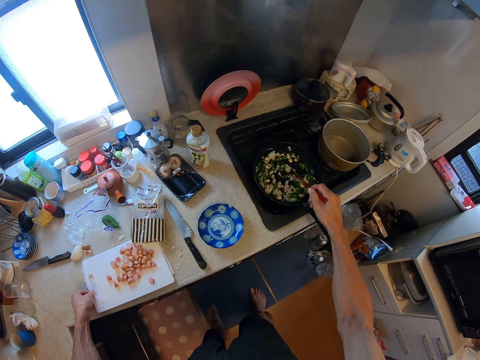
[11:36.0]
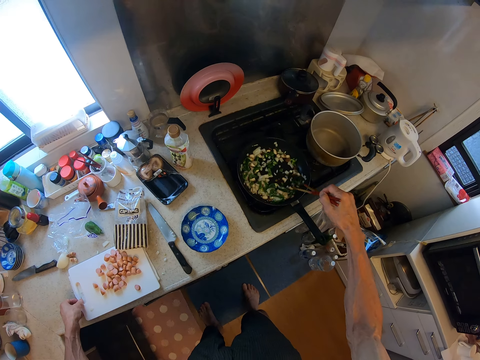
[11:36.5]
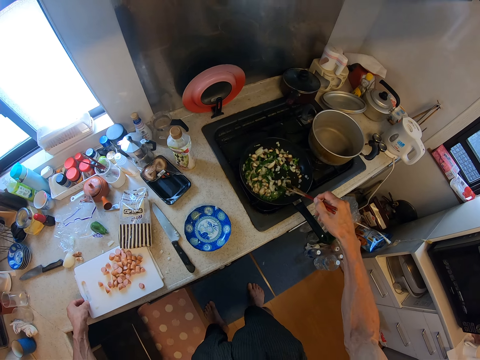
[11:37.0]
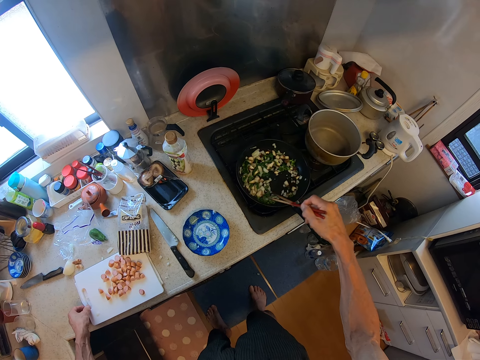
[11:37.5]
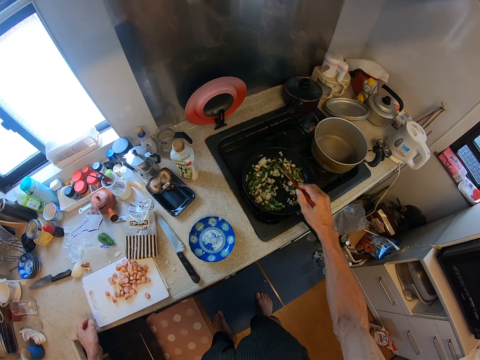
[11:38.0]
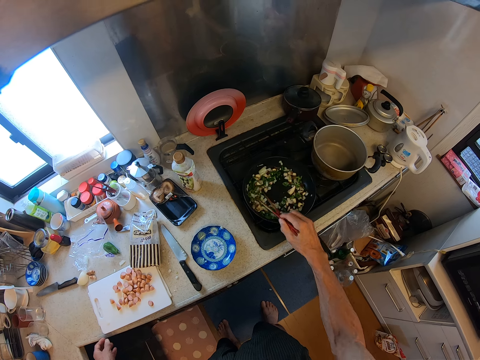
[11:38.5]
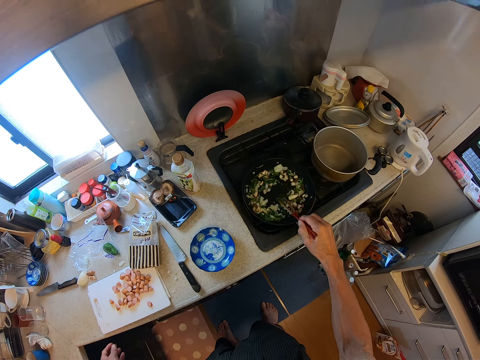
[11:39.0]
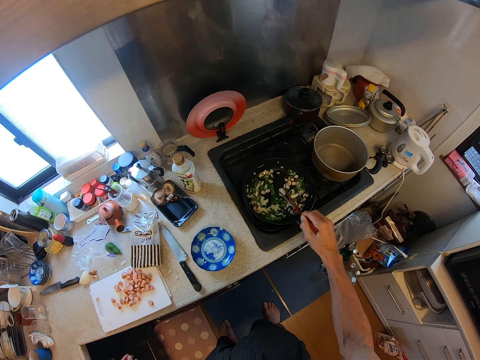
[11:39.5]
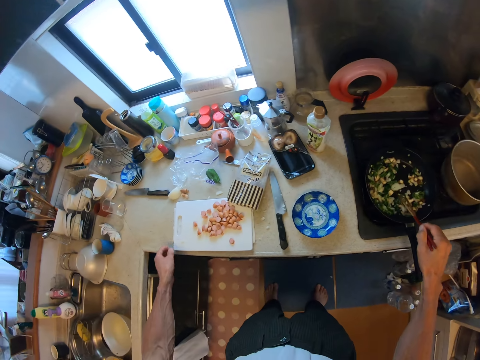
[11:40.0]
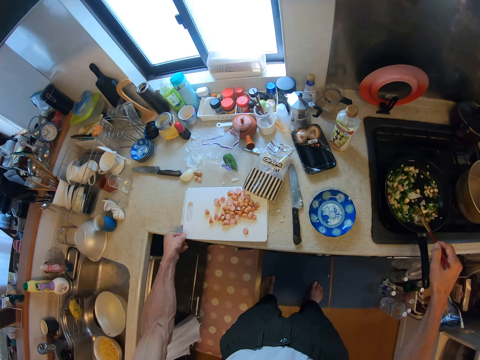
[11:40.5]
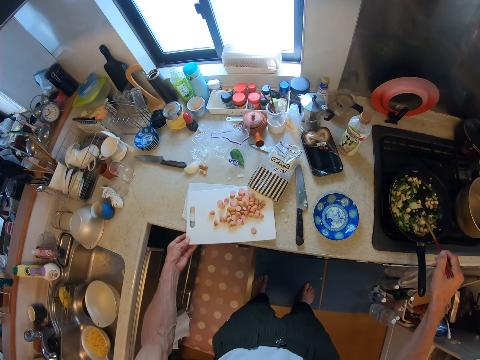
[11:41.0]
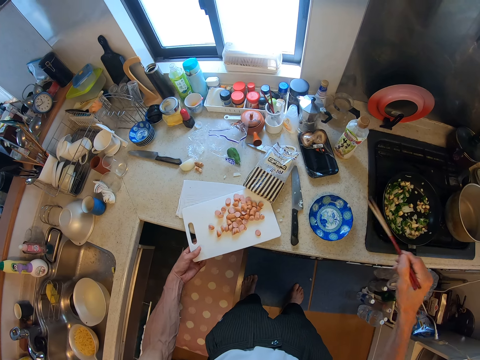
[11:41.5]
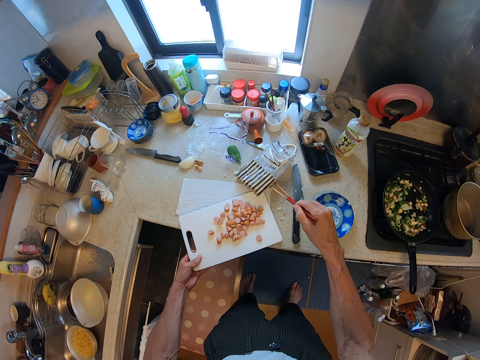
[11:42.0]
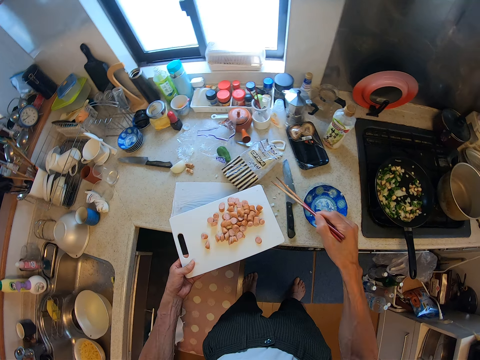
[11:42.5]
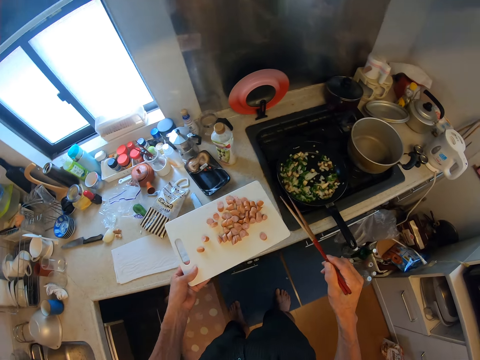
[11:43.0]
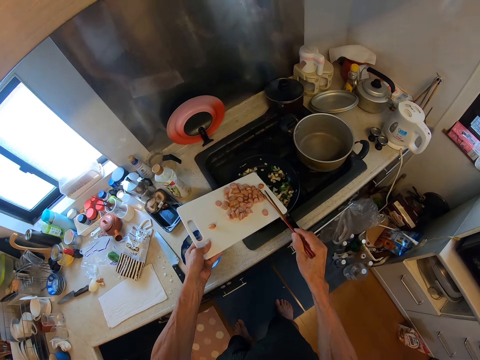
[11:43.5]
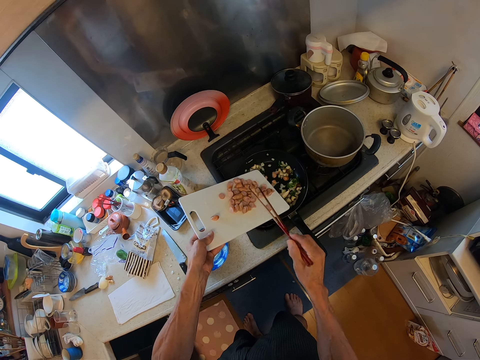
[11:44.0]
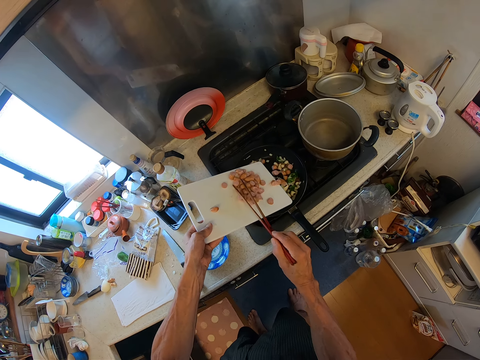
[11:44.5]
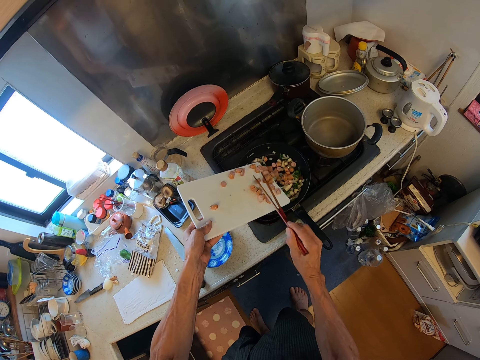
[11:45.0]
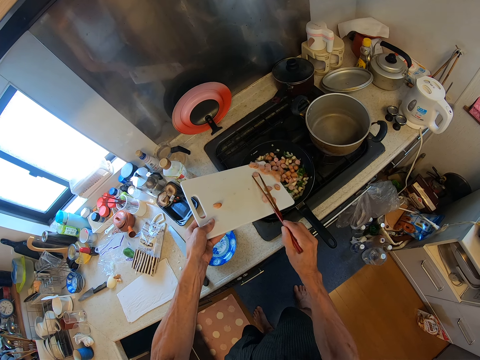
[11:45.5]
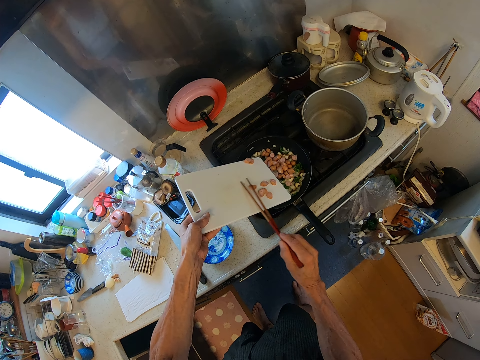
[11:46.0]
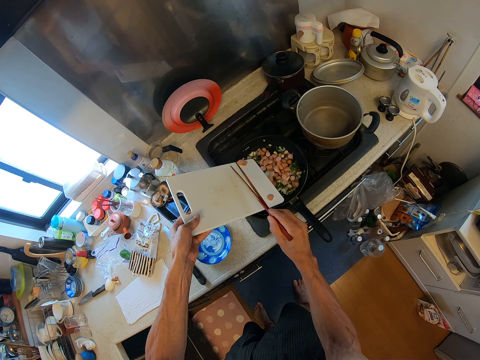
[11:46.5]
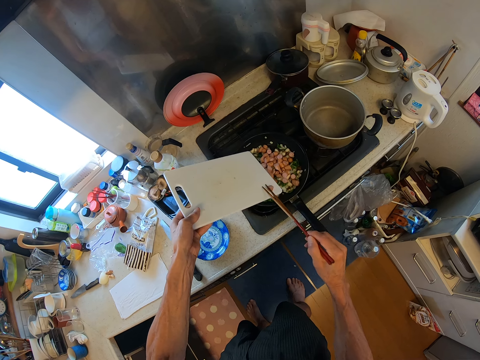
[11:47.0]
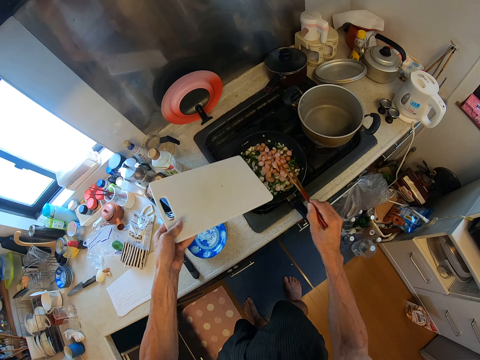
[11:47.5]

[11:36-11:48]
The camera wearer holds a cutting board. They stir the food with tongs. They pick up the cutting board. They add the chopped carrot or sausages on the cutting board to the frying pan.
